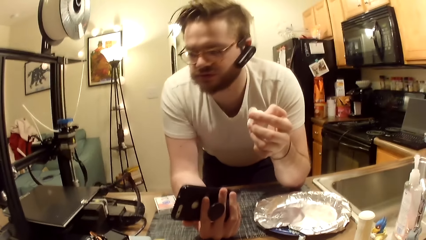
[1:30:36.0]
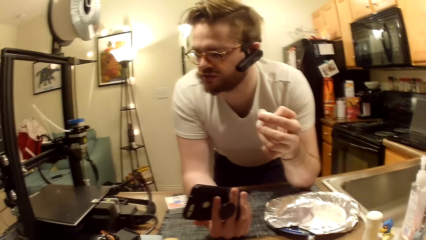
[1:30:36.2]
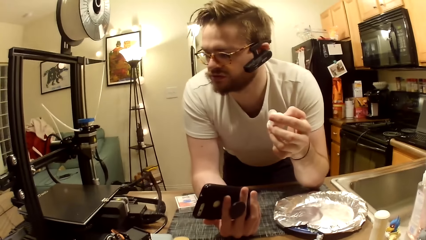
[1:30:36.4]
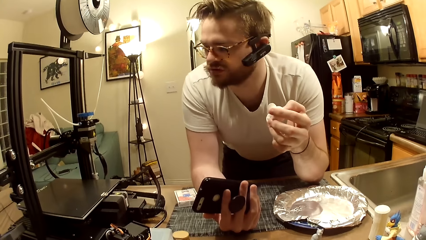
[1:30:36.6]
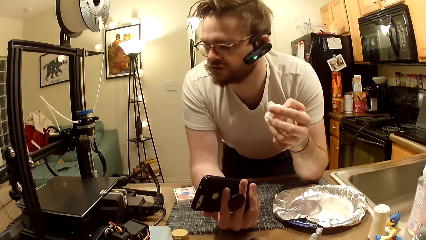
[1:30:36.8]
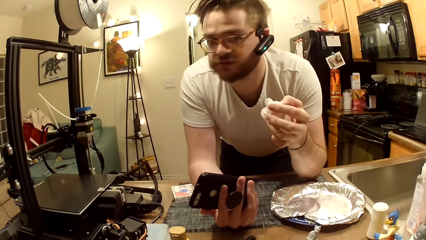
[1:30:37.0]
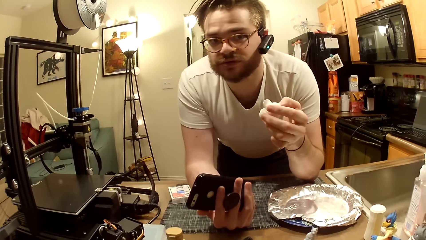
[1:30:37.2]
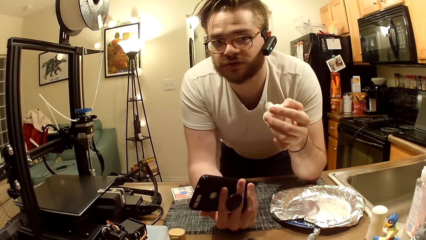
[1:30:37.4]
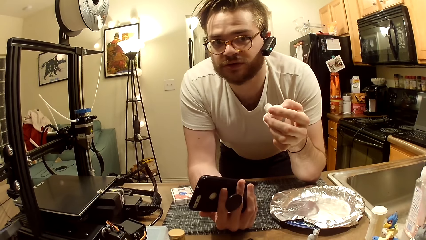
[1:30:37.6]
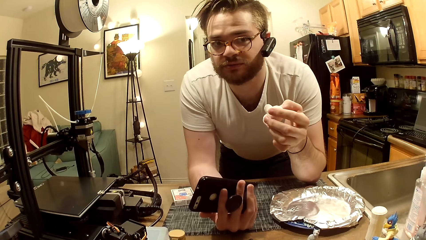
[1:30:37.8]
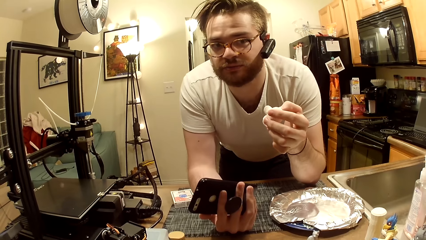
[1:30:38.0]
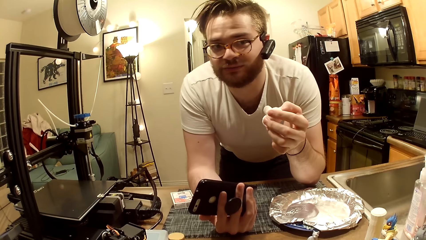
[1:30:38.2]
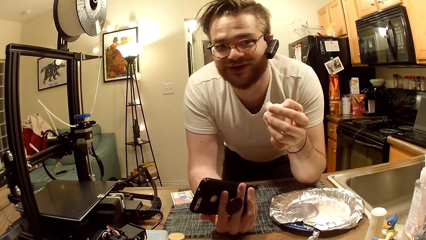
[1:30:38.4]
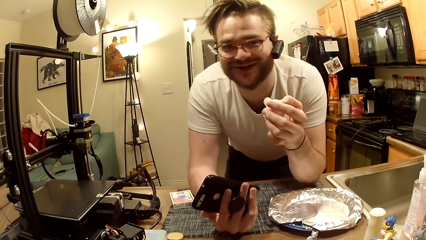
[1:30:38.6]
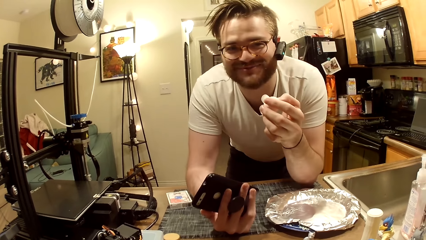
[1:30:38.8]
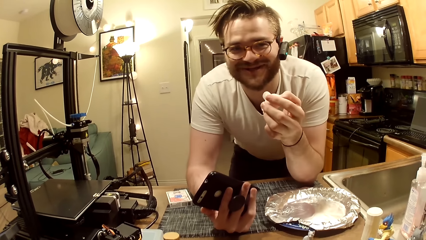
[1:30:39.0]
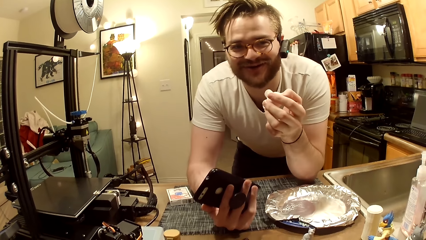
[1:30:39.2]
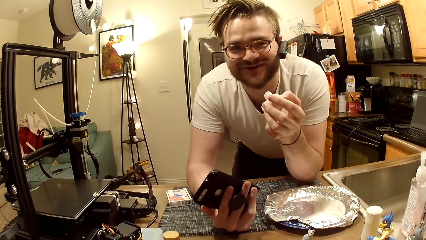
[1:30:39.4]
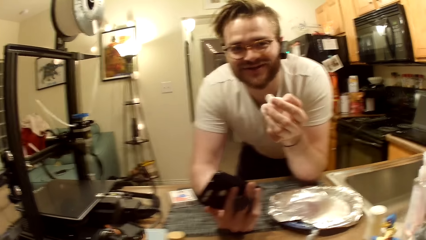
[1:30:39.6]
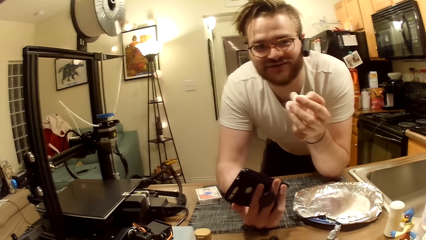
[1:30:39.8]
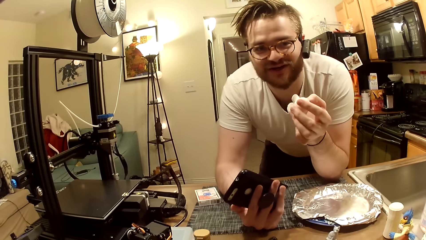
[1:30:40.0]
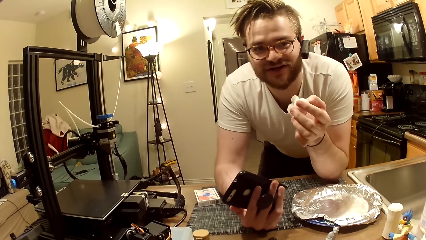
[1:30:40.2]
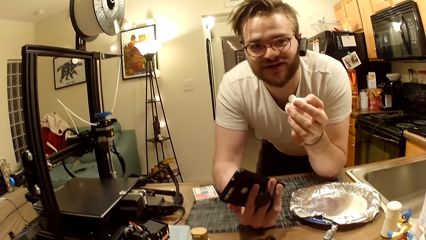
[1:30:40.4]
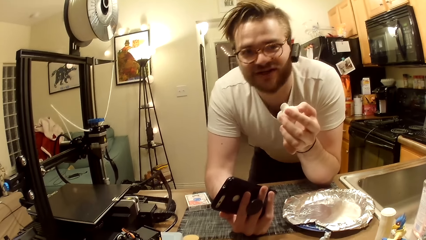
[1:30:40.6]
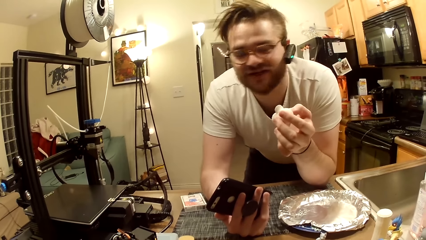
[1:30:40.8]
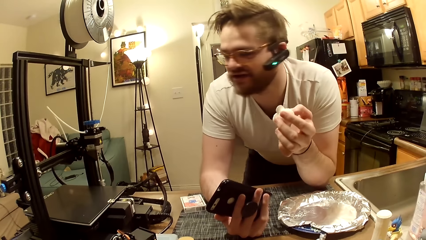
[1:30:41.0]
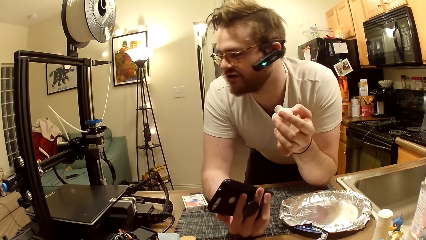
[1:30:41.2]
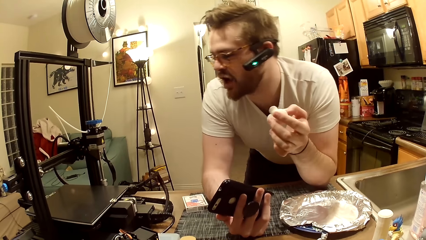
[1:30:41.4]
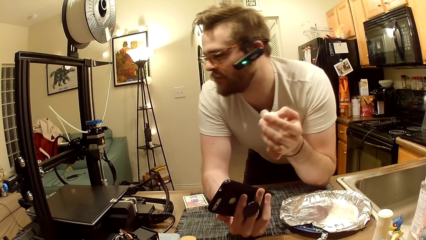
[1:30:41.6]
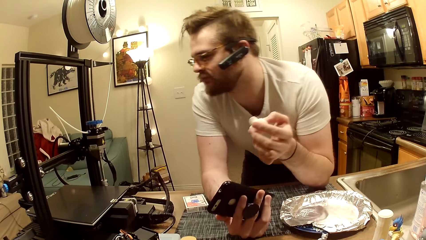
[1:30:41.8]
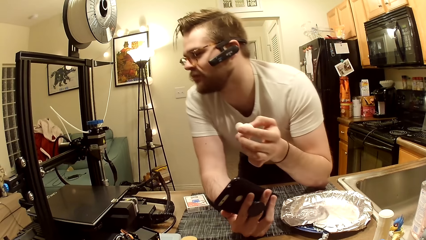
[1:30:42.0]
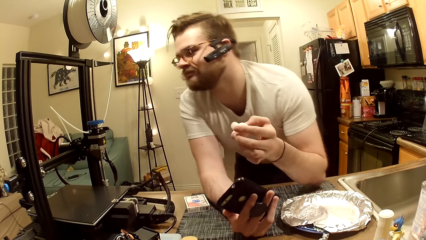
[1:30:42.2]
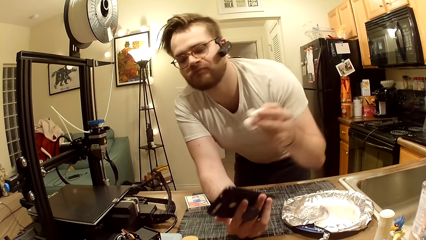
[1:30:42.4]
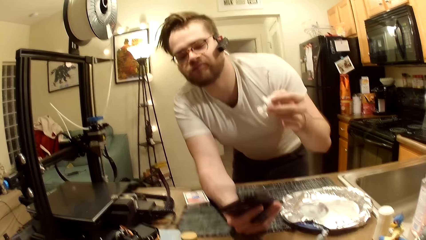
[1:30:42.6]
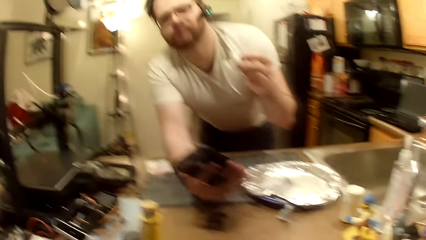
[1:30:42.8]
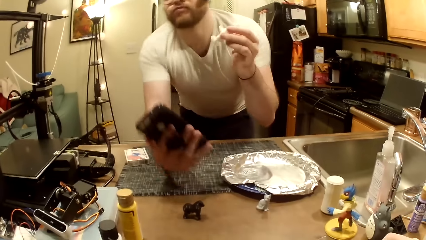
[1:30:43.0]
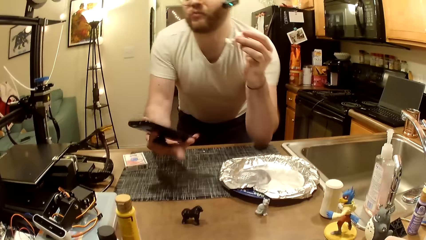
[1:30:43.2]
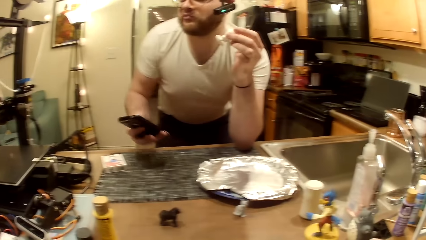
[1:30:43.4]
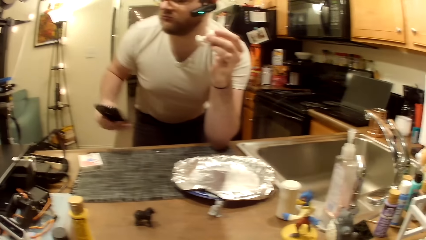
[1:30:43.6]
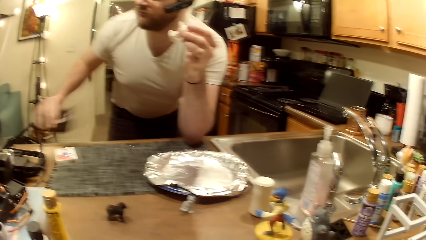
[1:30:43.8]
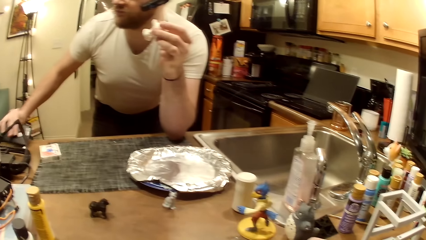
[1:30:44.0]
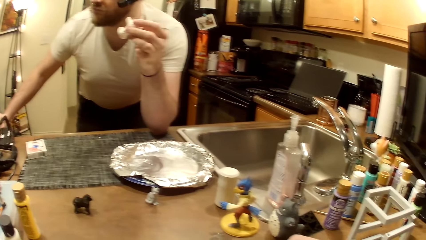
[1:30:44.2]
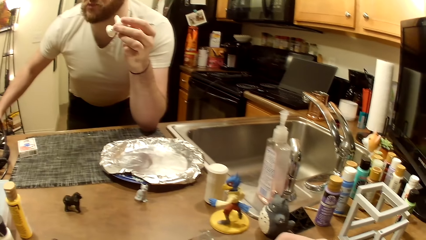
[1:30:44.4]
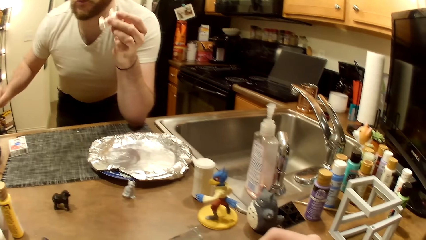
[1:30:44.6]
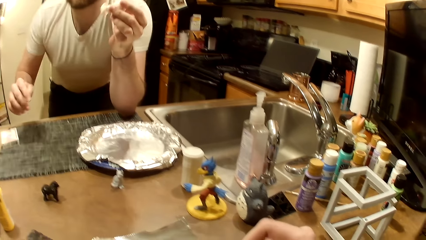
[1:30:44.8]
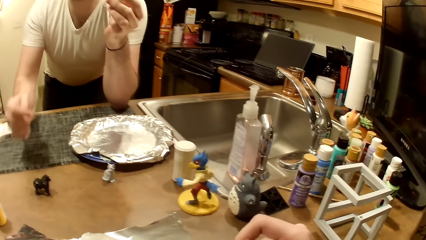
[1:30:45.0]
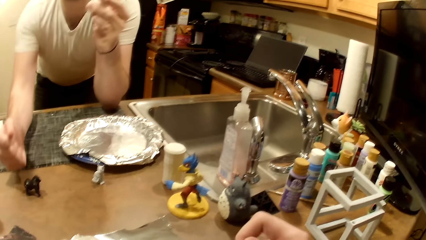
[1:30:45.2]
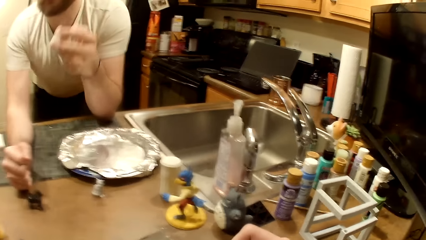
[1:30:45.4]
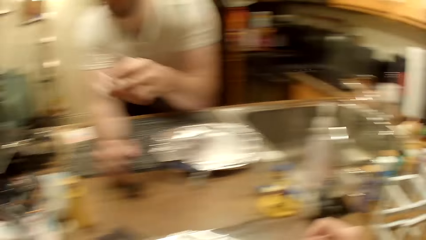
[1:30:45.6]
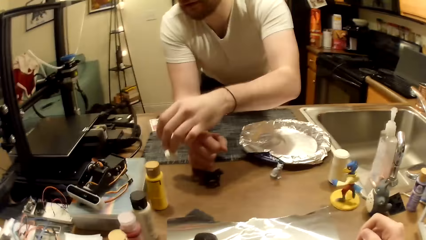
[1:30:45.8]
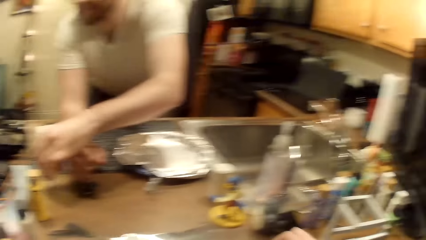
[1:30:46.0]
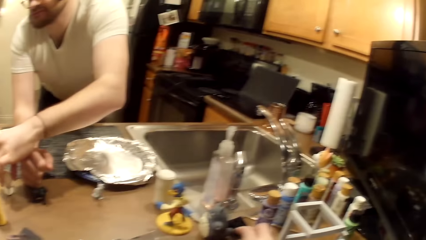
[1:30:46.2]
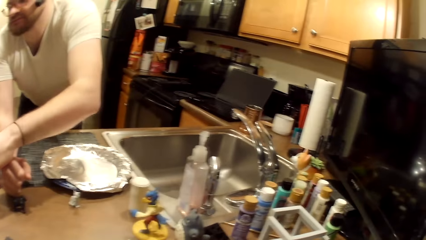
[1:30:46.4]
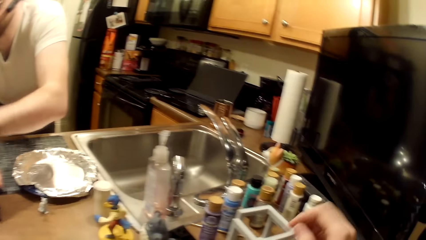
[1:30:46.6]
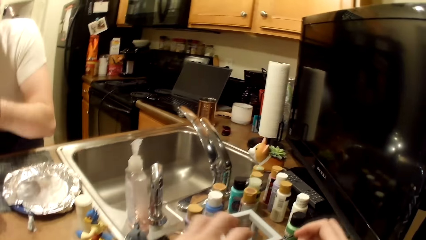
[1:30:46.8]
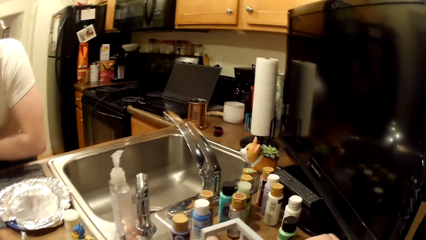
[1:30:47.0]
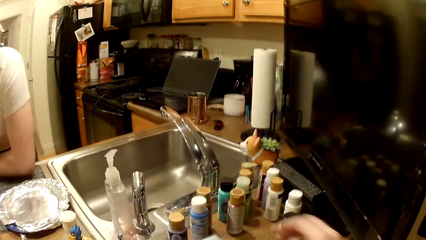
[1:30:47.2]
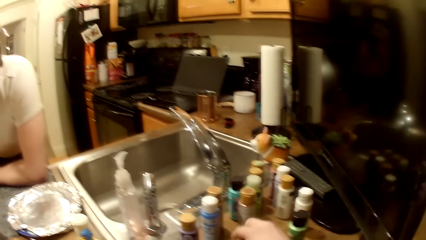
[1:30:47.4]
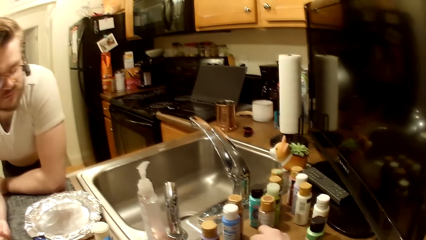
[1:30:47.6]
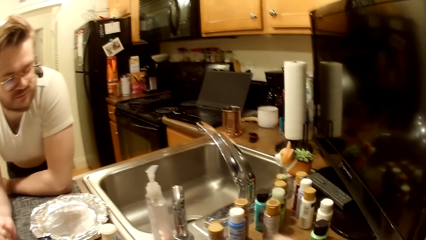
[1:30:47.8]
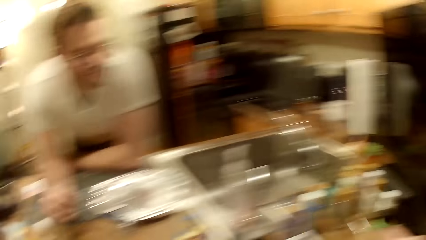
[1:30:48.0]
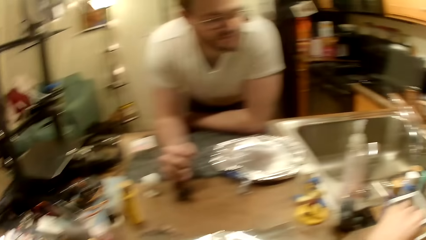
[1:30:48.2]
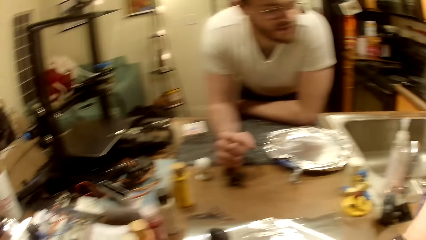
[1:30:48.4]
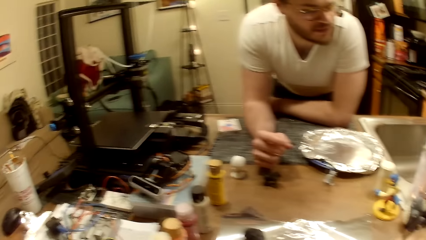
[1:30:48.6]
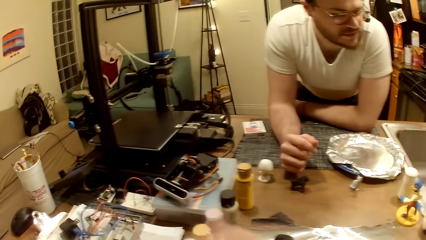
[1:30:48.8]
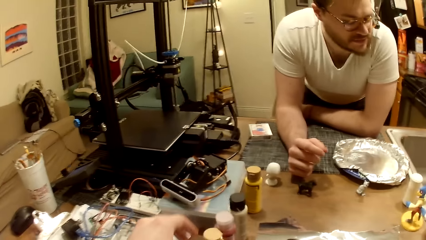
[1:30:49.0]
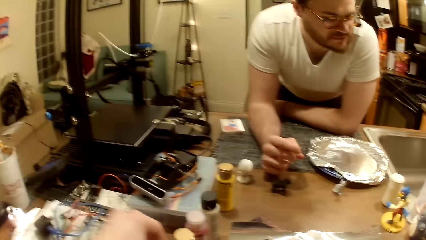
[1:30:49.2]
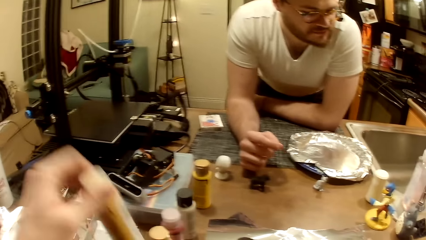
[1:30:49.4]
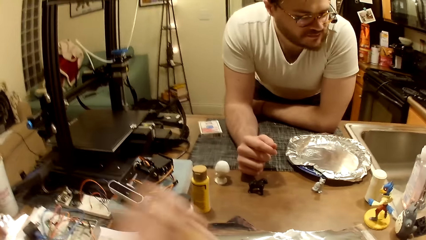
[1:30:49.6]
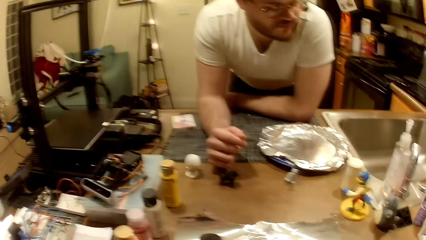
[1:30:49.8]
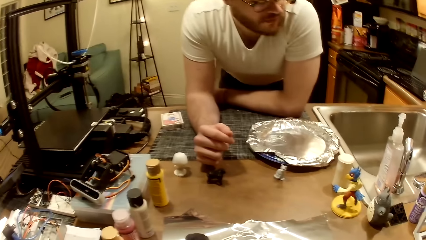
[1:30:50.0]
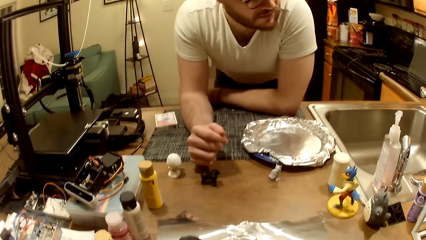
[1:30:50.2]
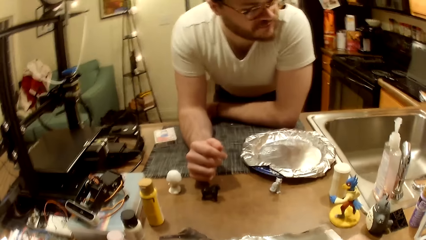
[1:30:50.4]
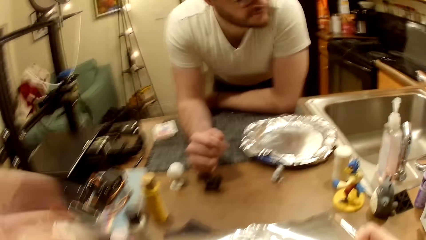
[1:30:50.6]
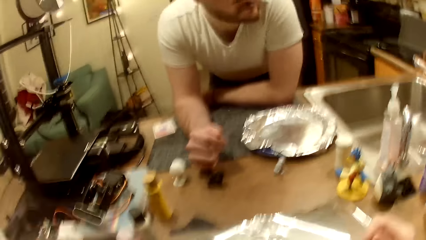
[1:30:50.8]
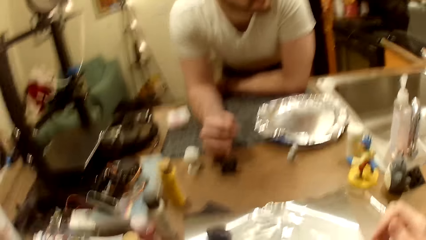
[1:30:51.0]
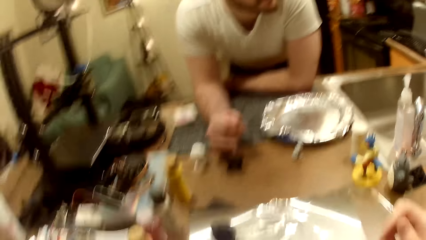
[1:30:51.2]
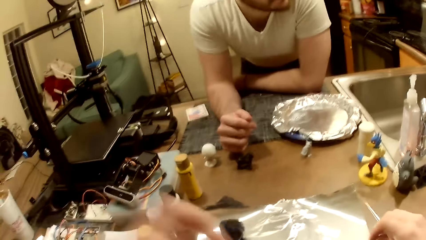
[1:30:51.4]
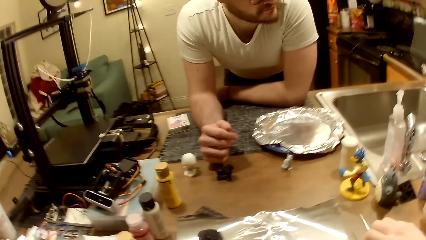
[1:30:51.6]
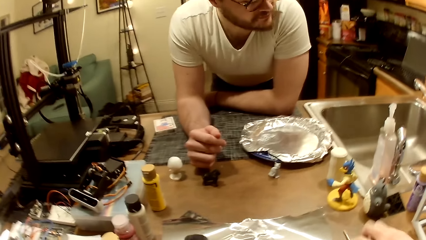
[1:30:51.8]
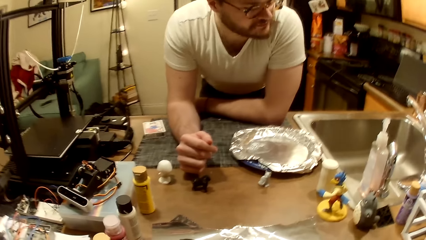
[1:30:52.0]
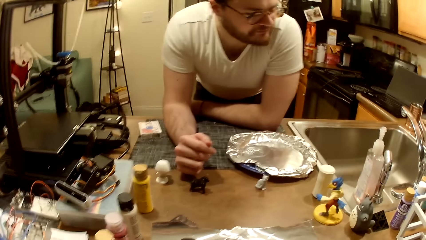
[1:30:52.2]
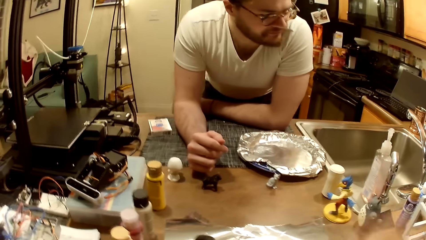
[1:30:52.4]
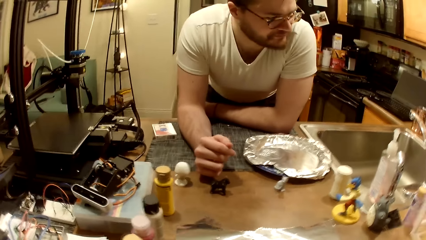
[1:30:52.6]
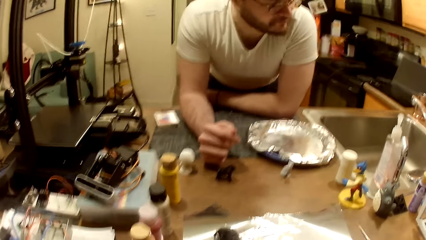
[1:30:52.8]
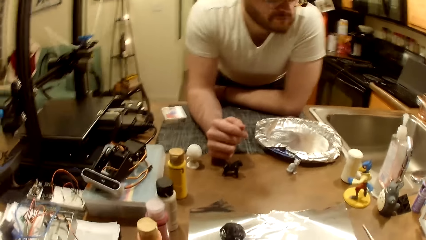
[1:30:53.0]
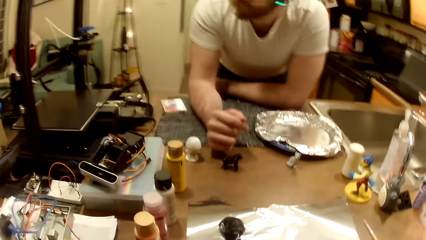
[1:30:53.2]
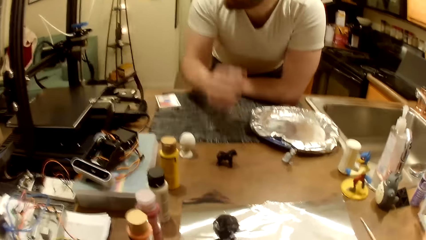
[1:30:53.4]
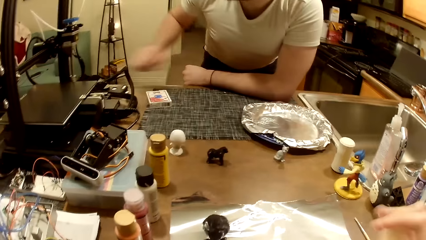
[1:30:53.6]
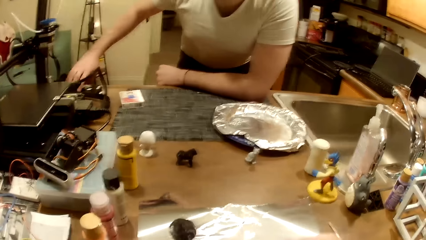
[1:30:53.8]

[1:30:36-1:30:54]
A man converses with the camera wearer. The man lifts his right forearm from the work table and rests his left elbow on the work table. The man drops his phone on the work table with his right hand. The man rests his right forearm on the work table. The man drops the white figurine on the work table with his left hand. The man rests his left forearm on the work table and rubs his right fingers together. The camera wearer picks up a cream-colored paint bottle with his left hand. He shakes the cream-colored paint bottle with his left hand. He holds a paint brush in his right hand. He raises the cream-colored paint bottle in his right hand.
